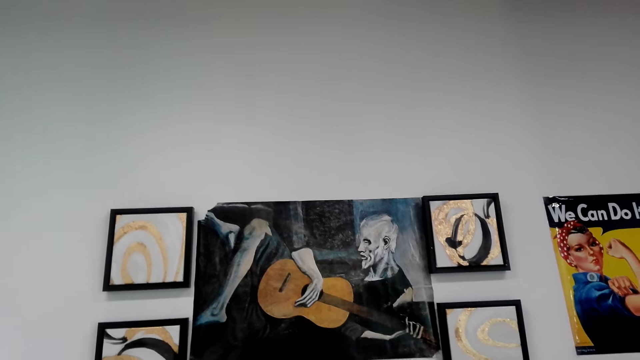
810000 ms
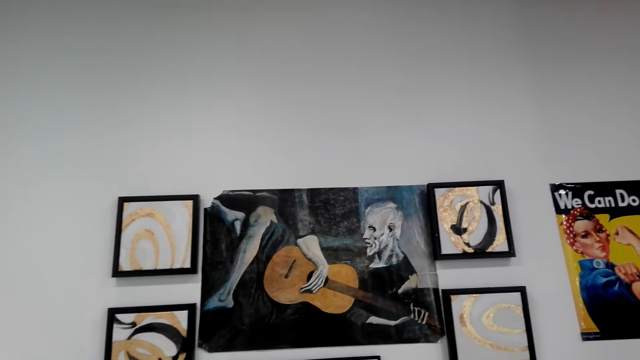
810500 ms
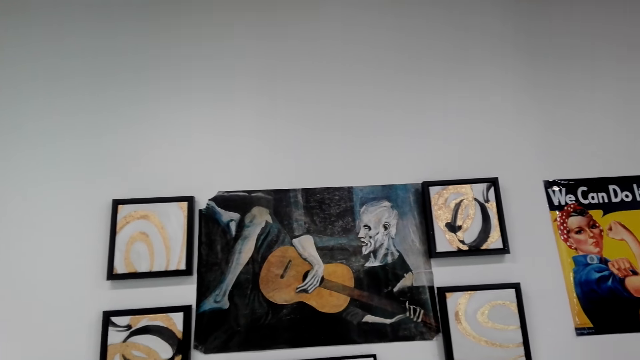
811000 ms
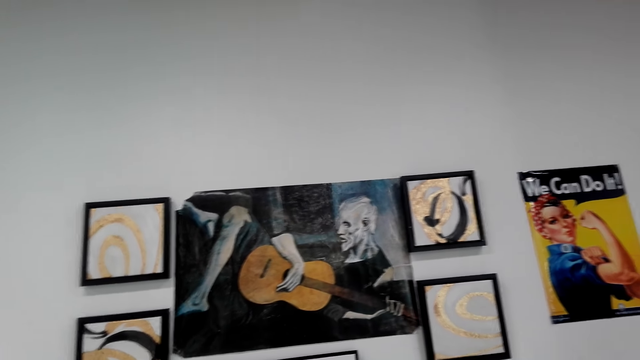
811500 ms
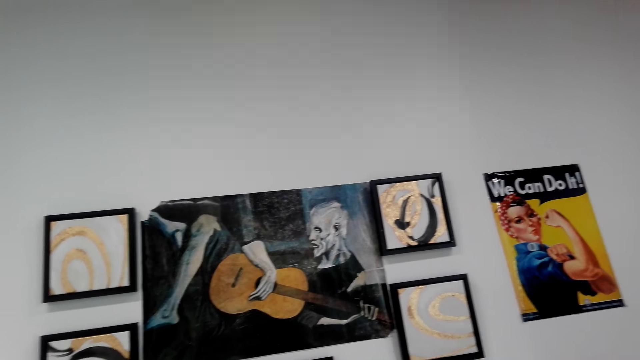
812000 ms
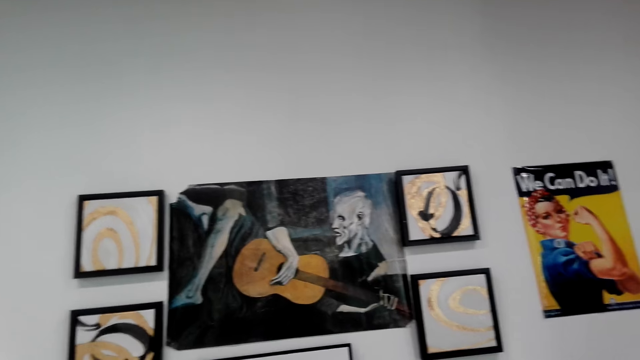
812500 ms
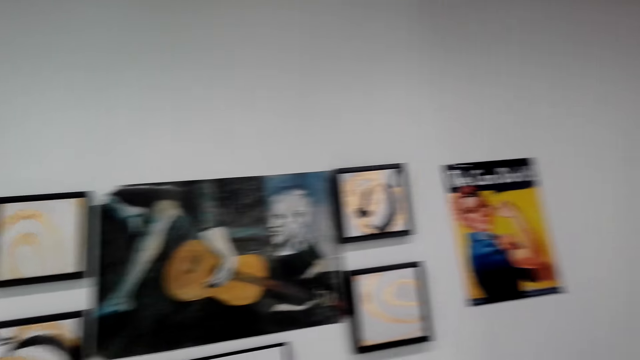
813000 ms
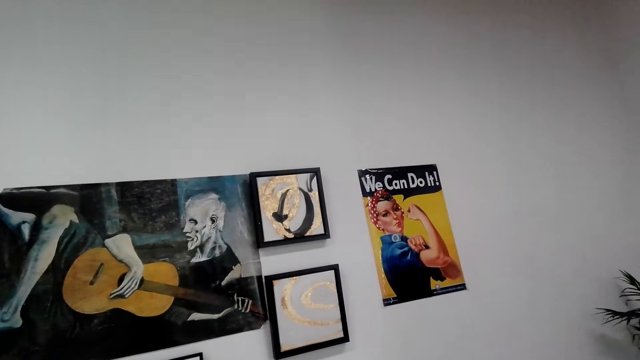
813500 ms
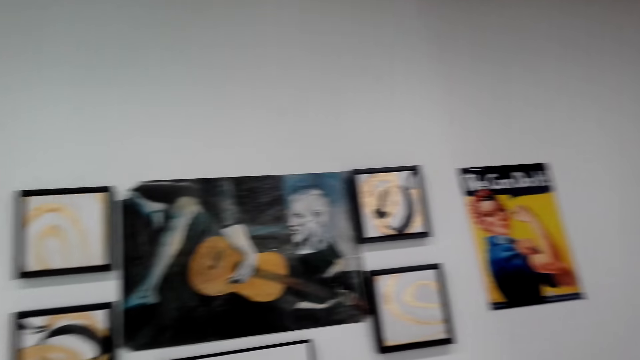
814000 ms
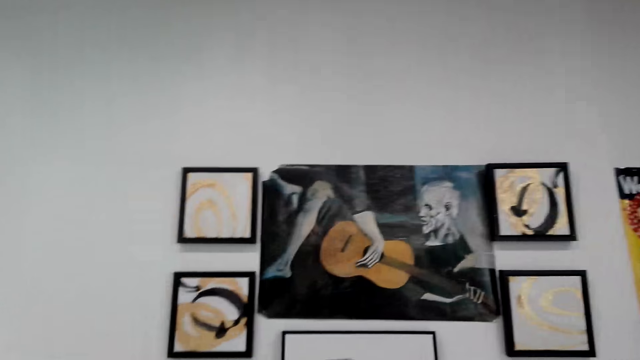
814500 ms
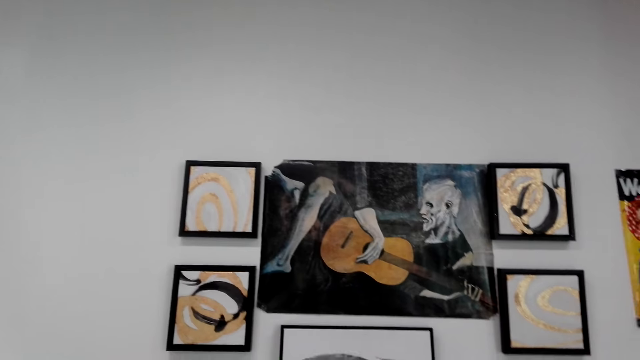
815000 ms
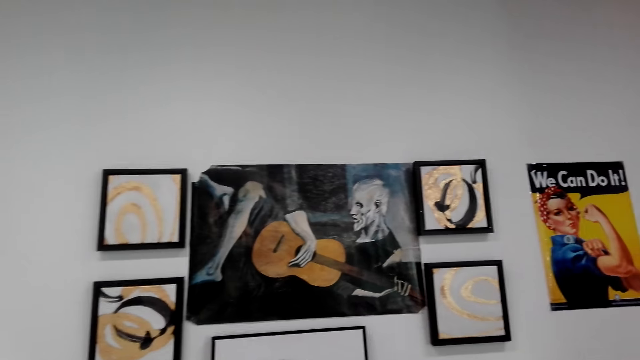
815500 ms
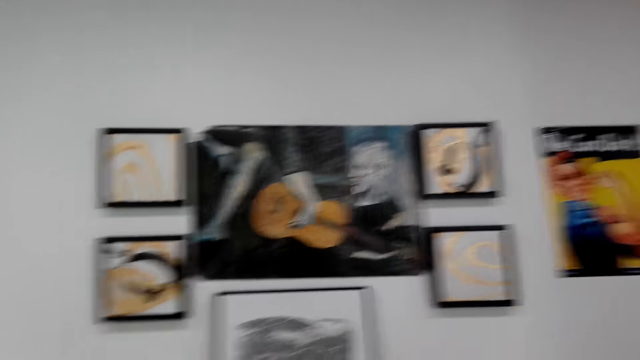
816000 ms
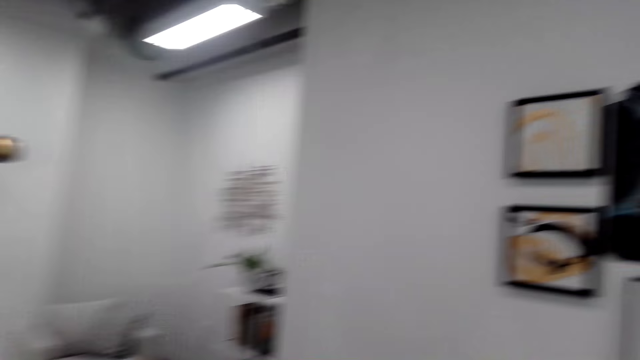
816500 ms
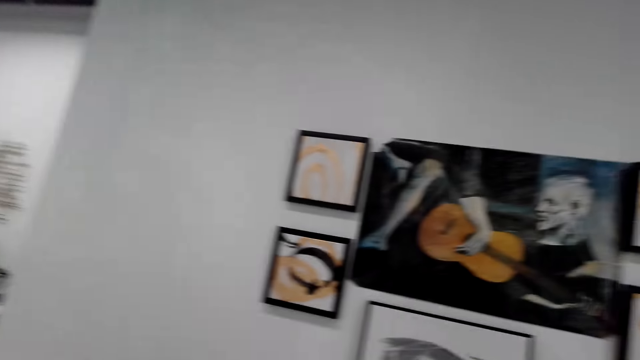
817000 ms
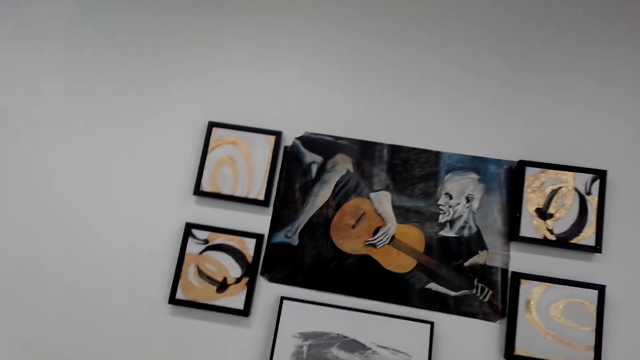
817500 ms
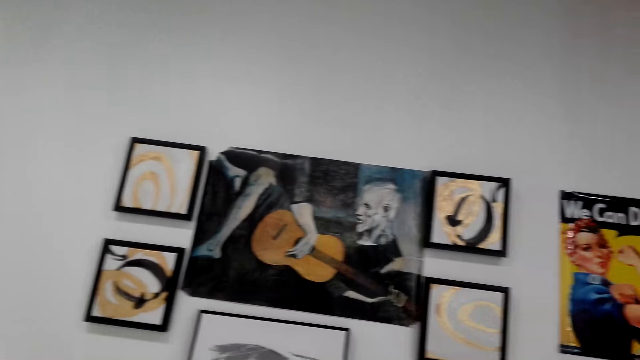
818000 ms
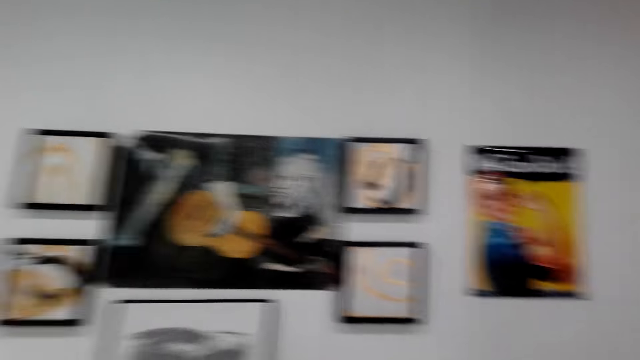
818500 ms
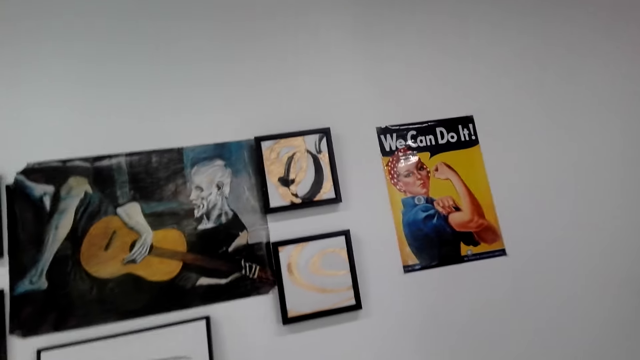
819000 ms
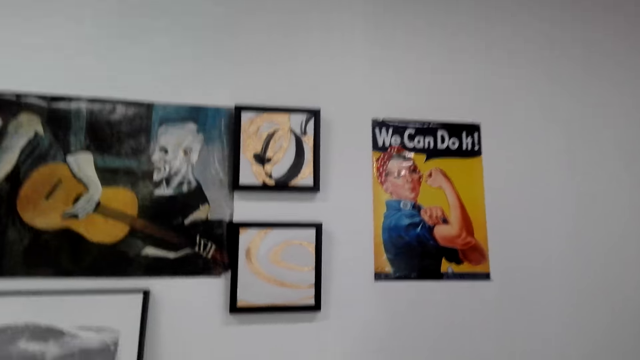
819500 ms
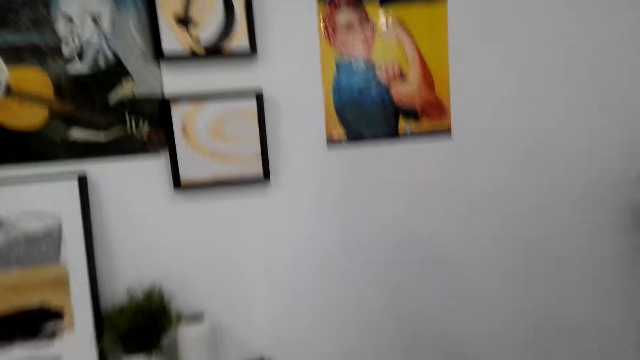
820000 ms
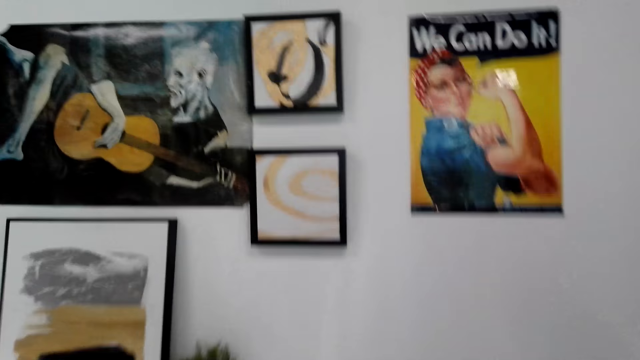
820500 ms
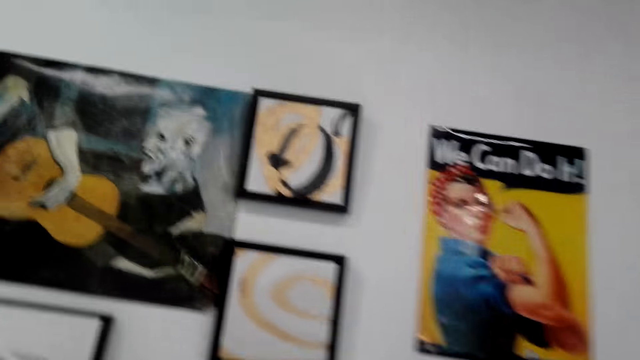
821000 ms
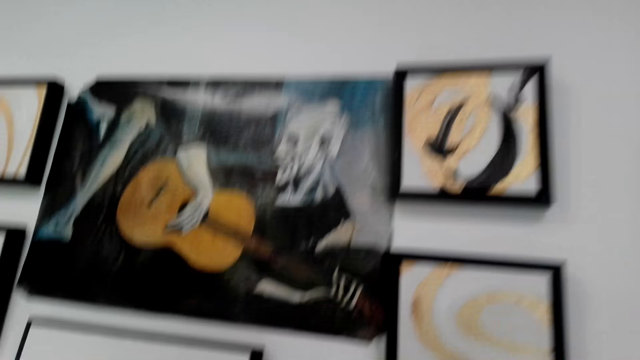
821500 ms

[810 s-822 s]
The camera wearer looks at the portrait art. They look around. A person talks to the camera wearer. The camera wearer talks to the person. The person stops talking. The camera wearer looks at the portrait art. They stop talking.

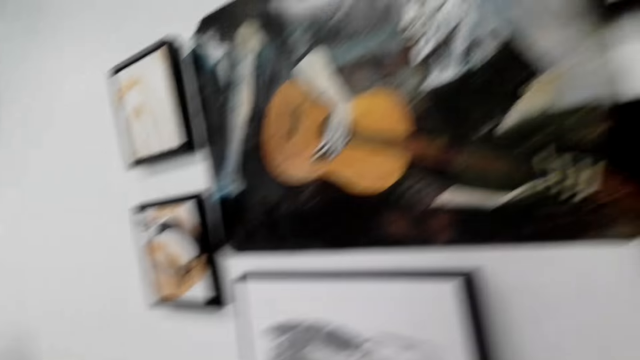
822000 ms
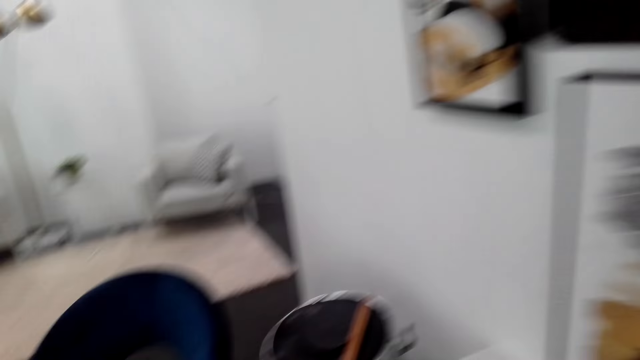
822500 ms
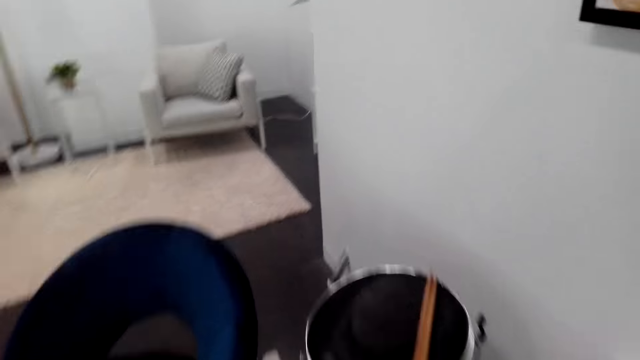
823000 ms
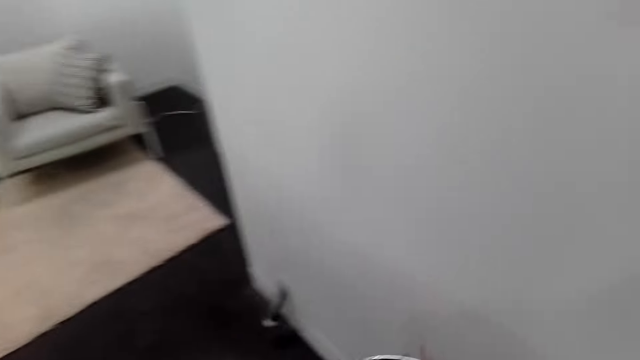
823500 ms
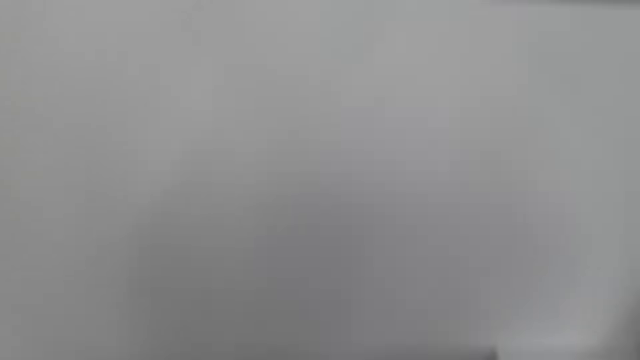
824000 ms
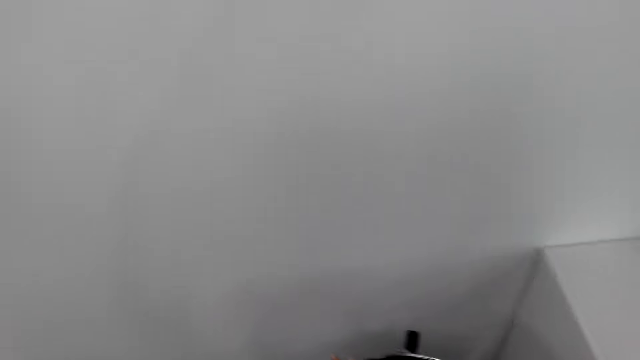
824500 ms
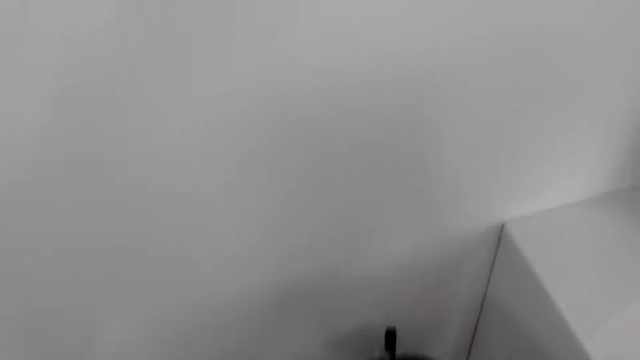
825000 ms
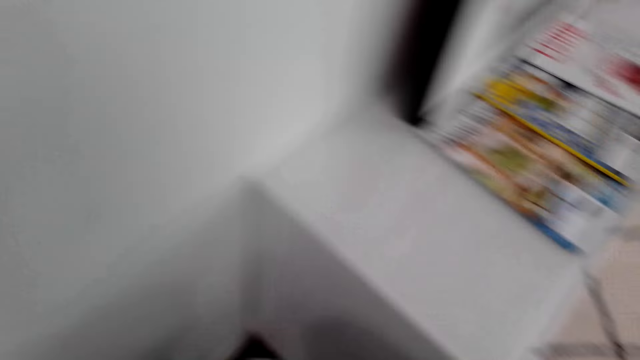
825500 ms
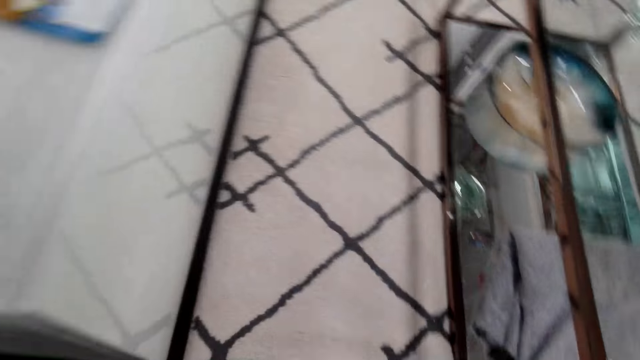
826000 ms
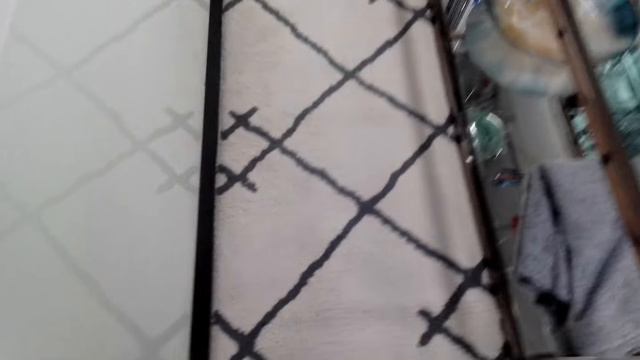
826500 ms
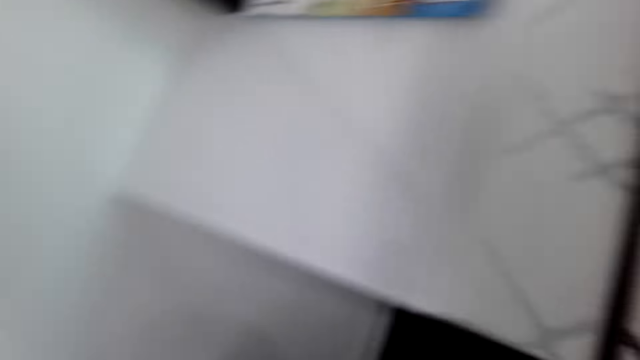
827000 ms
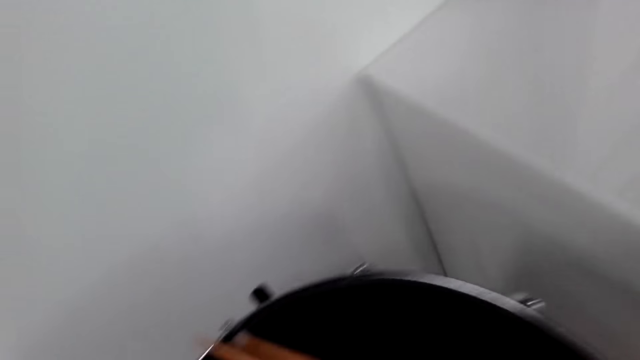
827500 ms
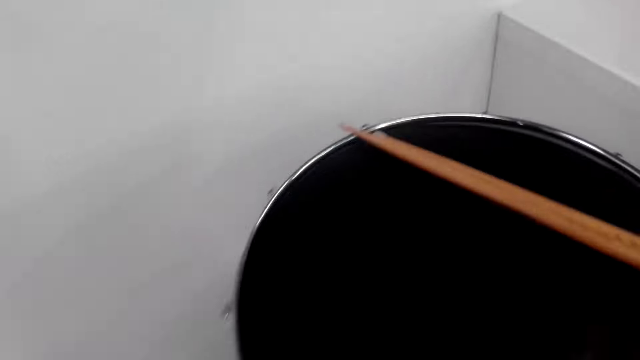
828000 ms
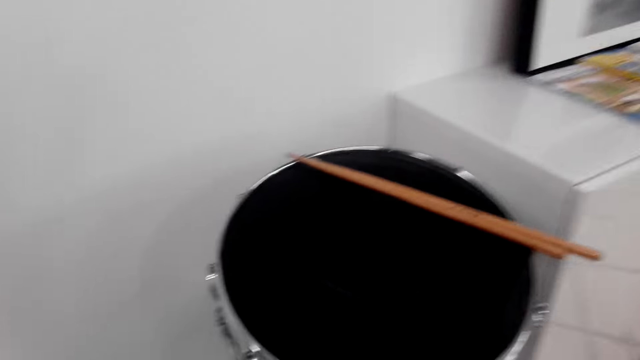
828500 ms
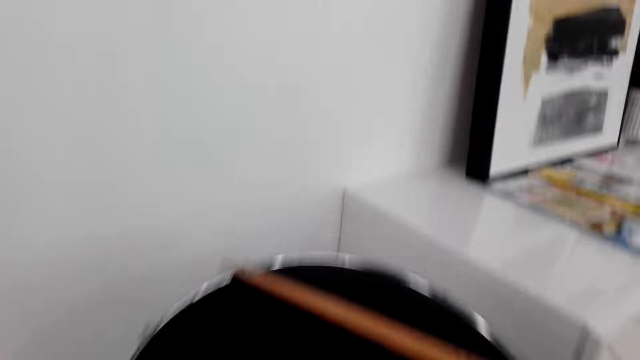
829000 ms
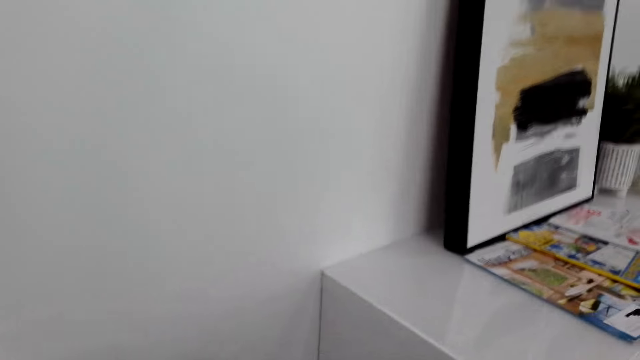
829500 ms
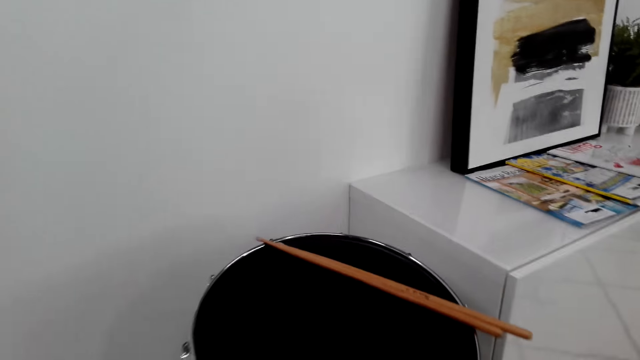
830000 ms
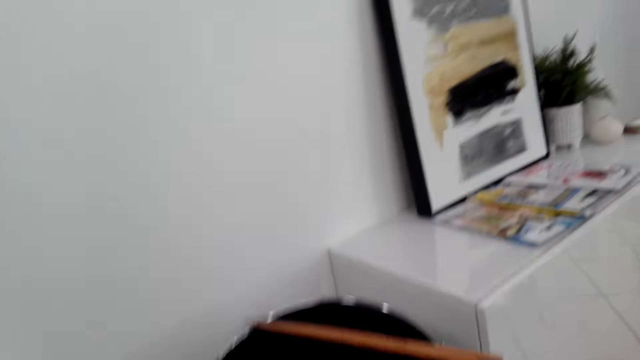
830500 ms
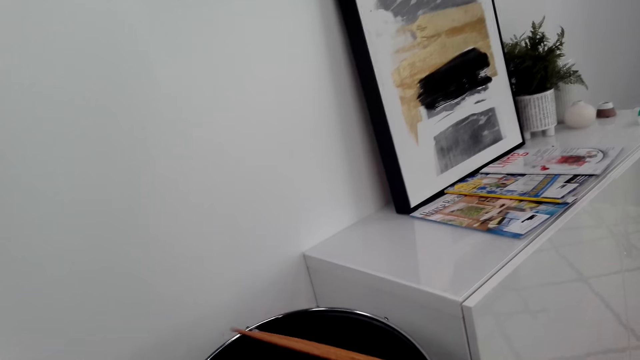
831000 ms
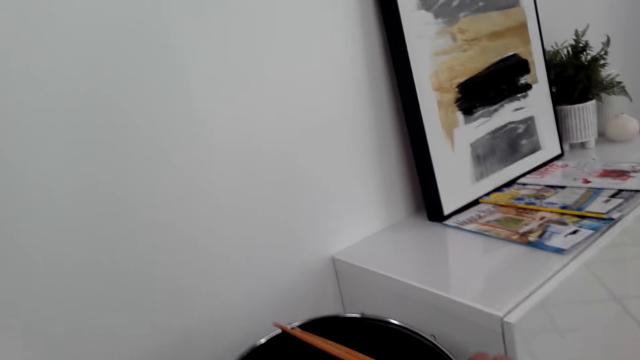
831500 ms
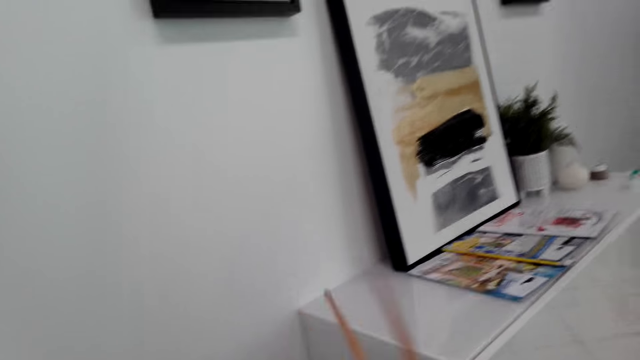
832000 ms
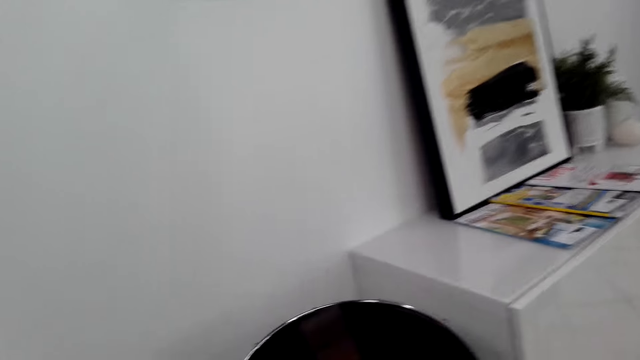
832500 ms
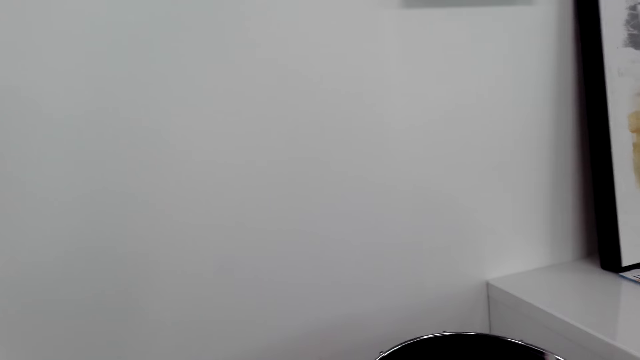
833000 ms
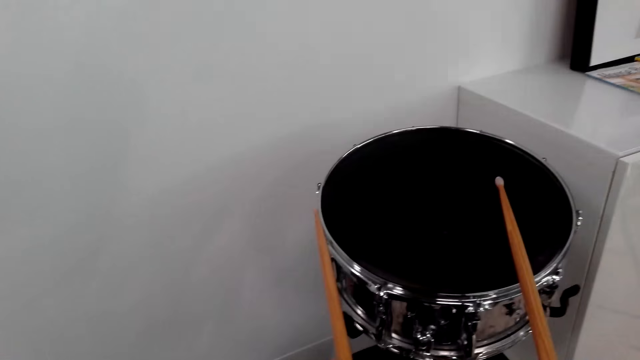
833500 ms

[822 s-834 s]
The camera wearer looks around. They walk around. They look at the drum stick. They take the drumsticks on a drum.
